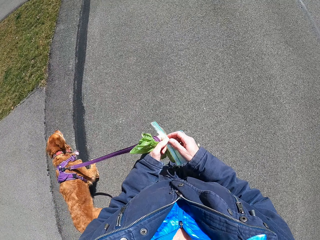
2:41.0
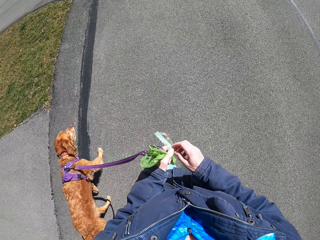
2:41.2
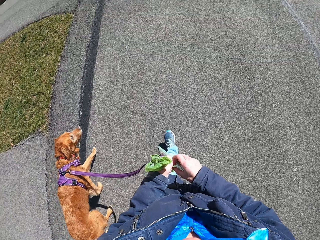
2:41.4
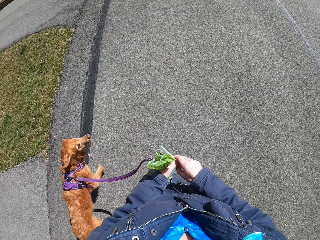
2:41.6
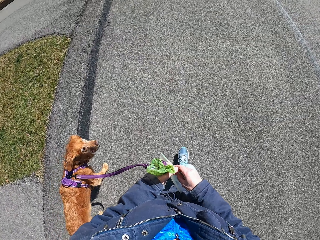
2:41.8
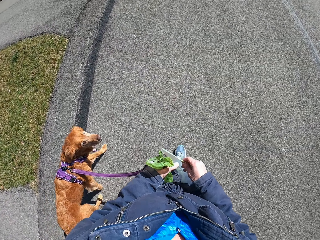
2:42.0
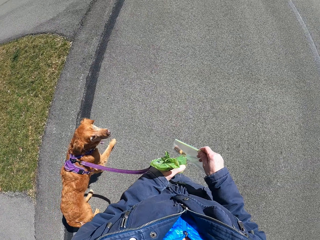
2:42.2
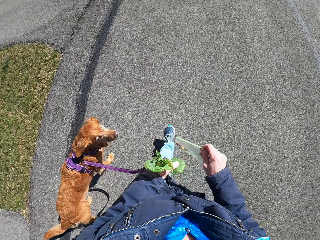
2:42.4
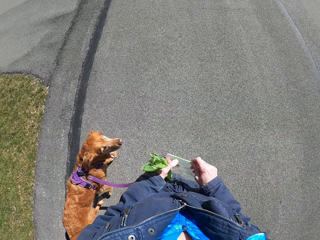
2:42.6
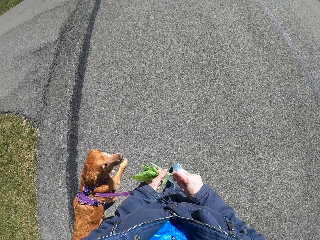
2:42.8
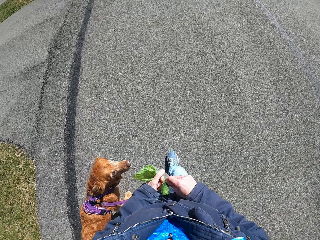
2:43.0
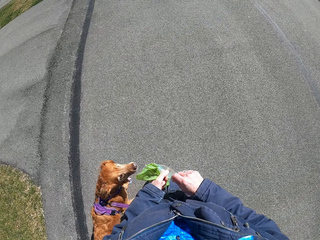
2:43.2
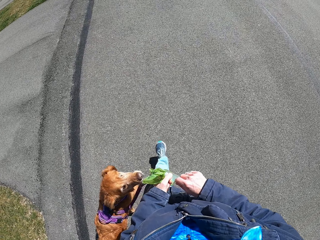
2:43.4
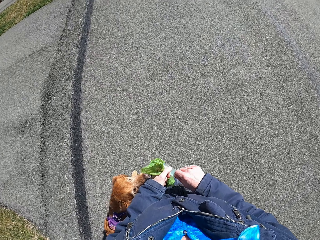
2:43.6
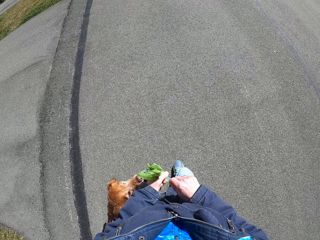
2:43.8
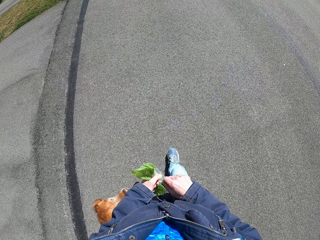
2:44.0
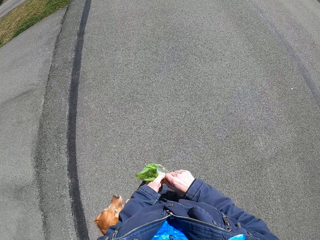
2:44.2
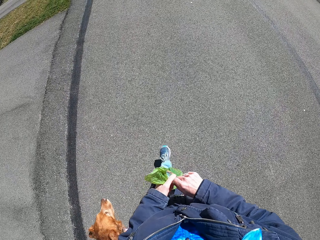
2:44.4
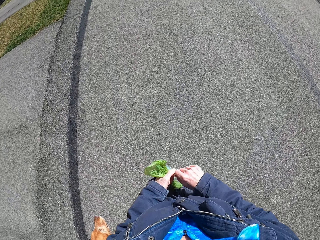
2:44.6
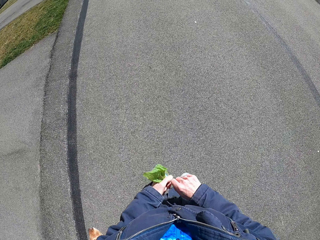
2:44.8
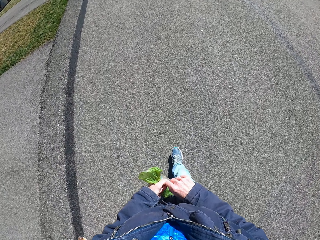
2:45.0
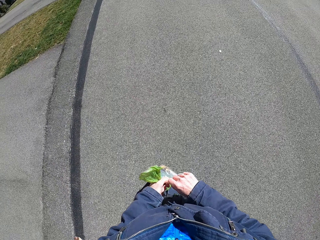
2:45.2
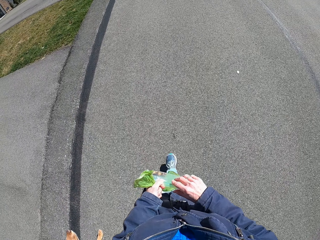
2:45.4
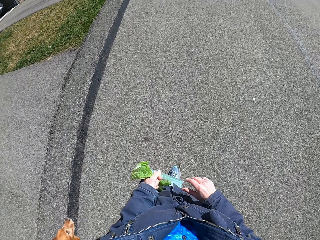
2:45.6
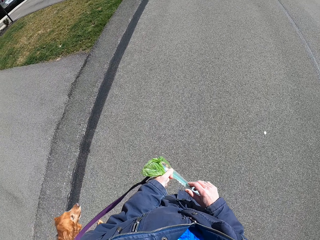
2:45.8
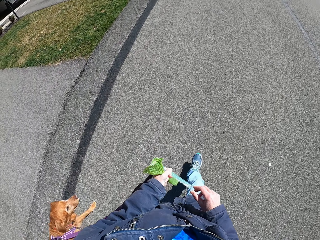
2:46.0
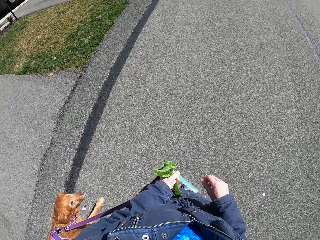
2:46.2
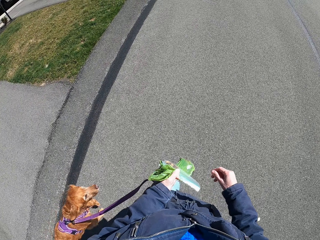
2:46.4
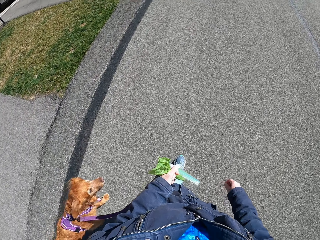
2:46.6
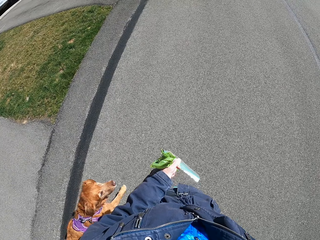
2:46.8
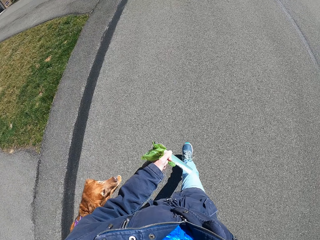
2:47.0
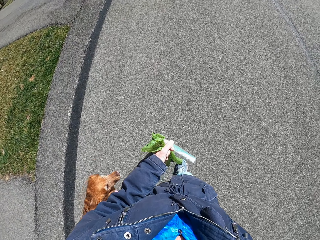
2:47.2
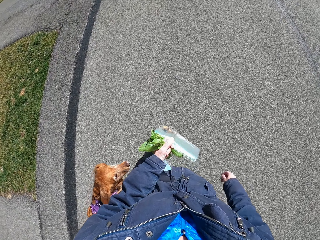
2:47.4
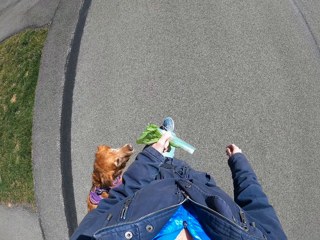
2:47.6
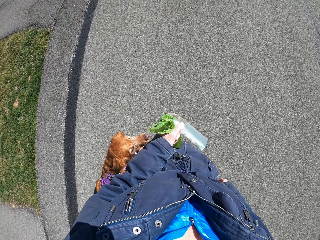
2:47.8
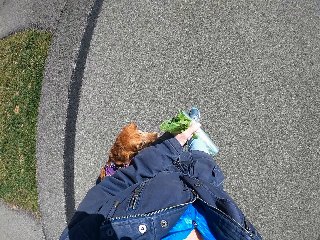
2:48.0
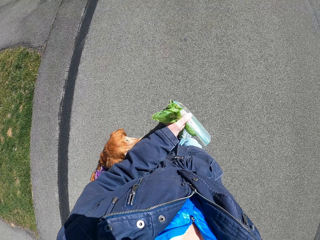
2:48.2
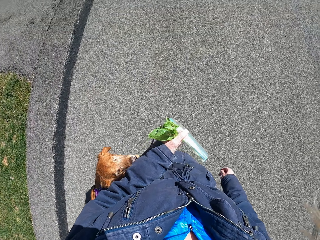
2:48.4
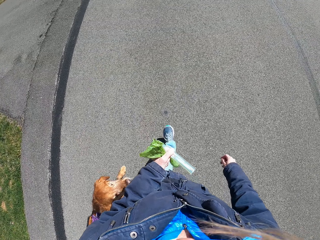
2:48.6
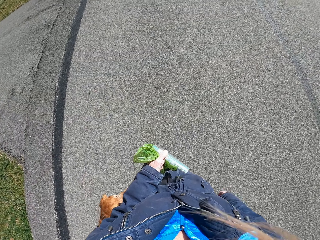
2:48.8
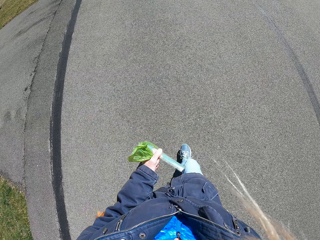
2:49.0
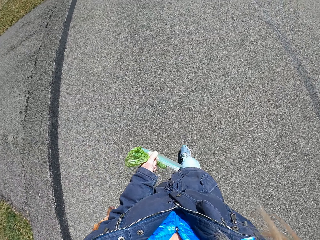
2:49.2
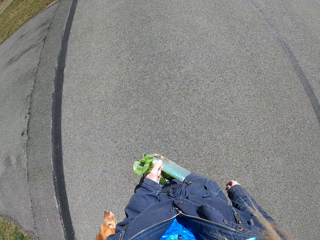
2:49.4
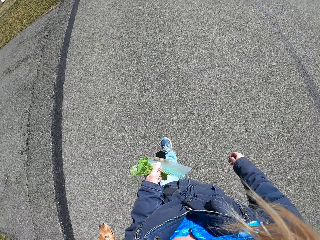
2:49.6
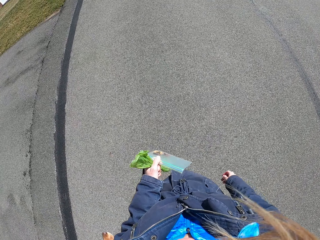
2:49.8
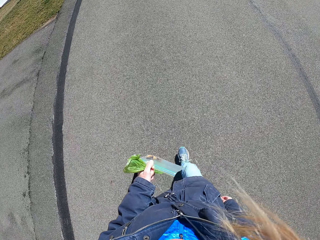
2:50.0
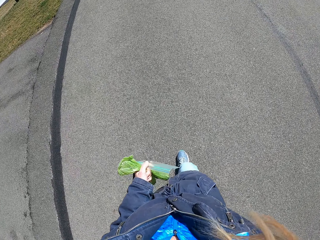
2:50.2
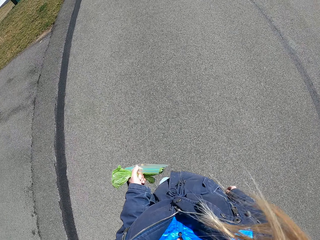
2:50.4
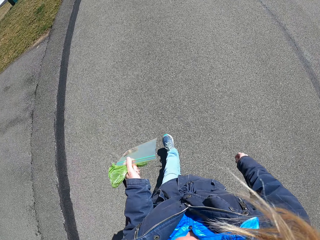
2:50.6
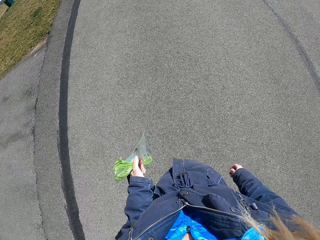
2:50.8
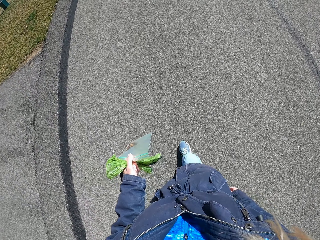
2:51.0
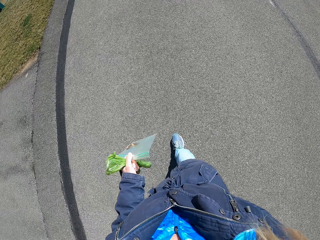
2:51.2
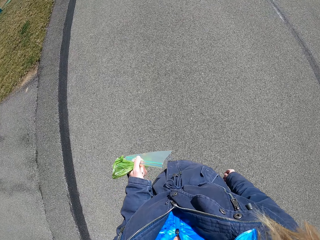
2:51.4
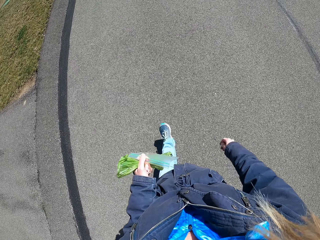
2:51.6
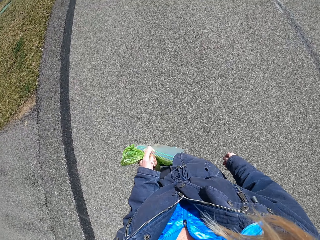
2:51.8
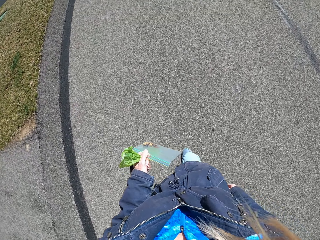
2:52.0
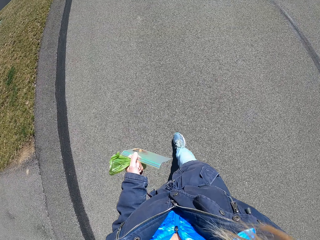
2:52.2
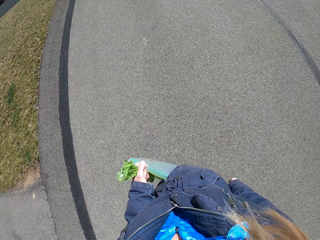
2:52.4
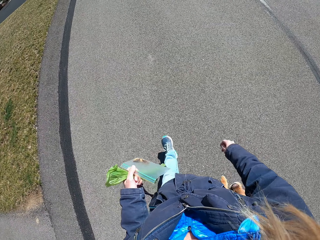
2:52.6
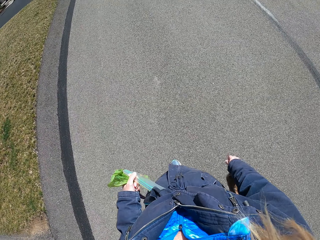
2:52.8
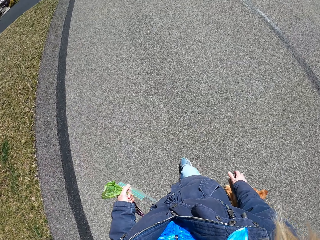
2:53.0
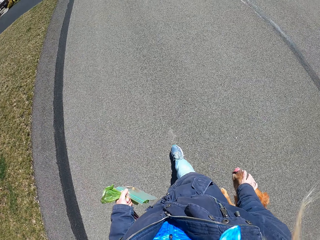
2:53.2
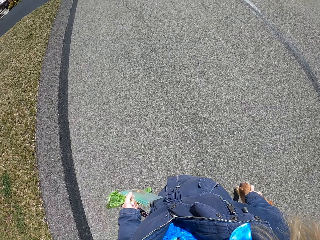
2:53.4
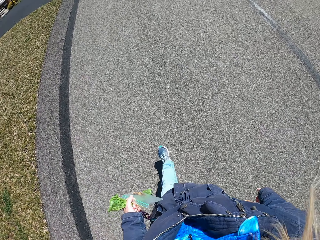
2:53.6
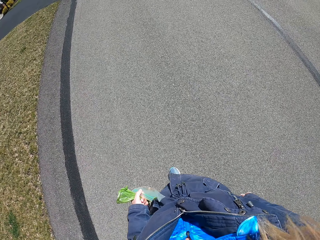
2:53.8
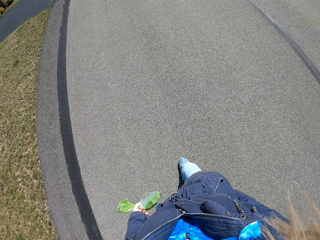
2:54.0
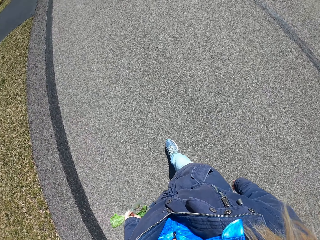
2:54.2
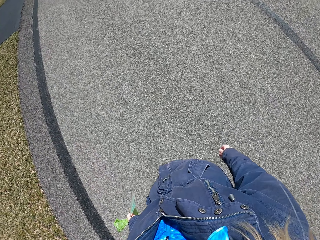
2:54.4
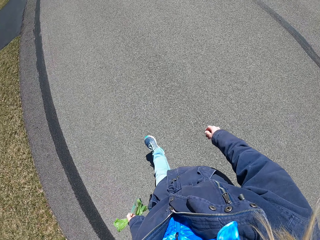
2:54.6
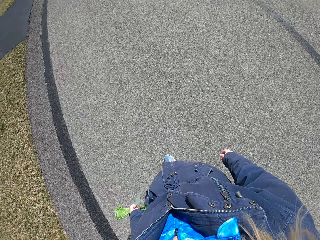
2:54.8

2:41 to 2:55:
The camera wearer holds a plastic bag. They walk with the dog on the road.

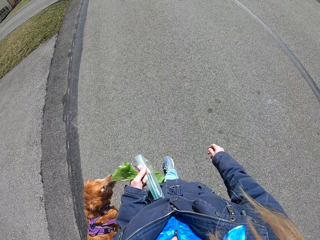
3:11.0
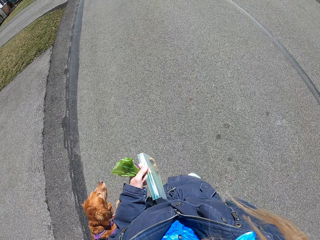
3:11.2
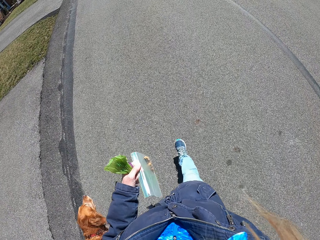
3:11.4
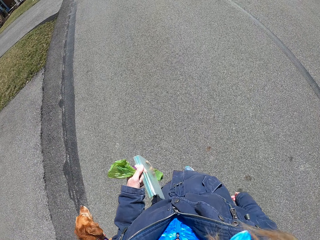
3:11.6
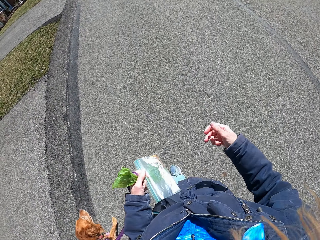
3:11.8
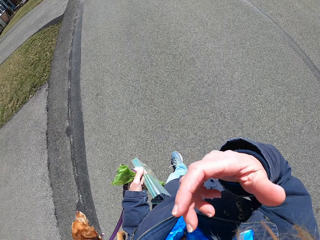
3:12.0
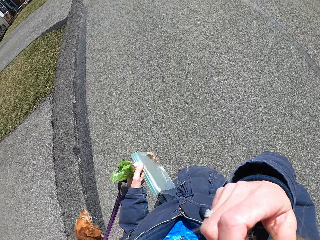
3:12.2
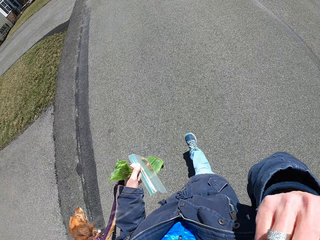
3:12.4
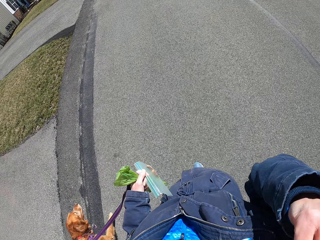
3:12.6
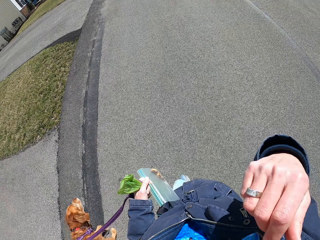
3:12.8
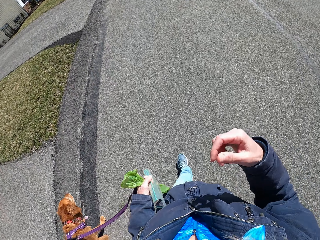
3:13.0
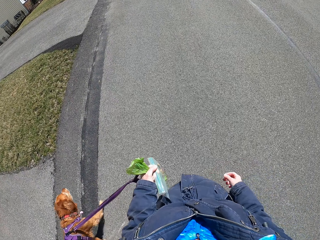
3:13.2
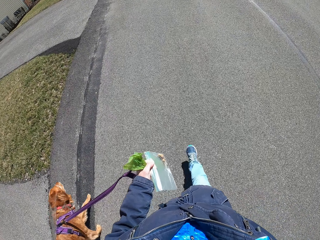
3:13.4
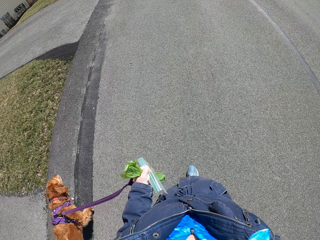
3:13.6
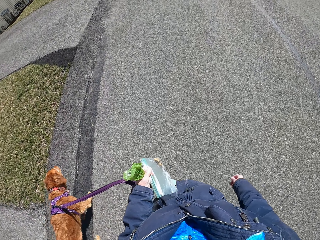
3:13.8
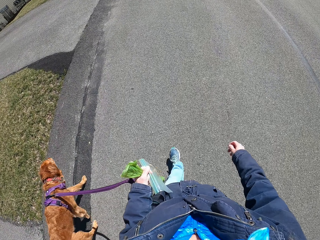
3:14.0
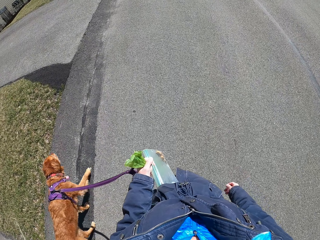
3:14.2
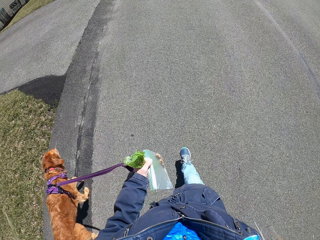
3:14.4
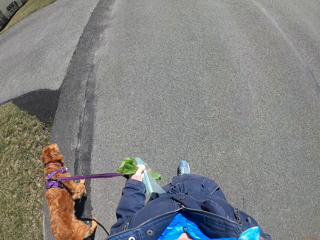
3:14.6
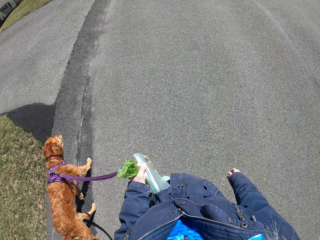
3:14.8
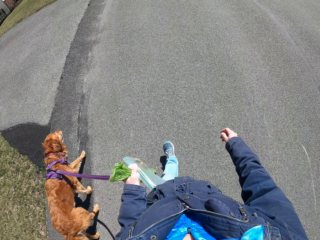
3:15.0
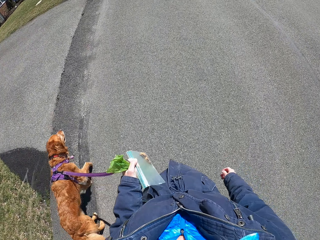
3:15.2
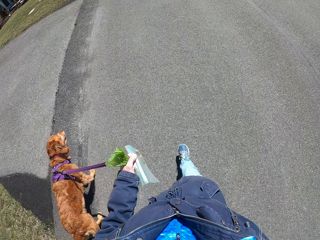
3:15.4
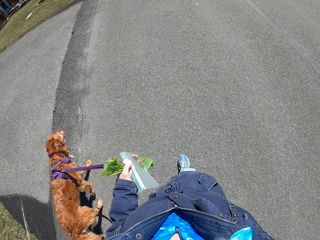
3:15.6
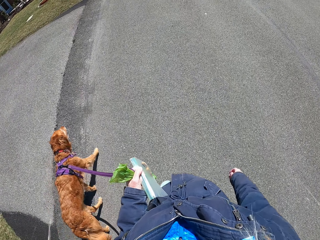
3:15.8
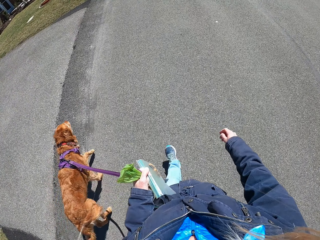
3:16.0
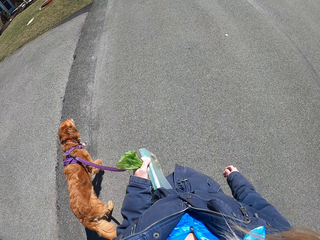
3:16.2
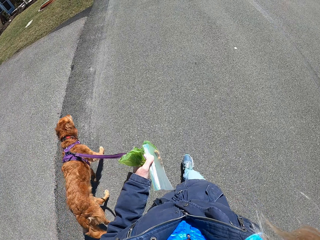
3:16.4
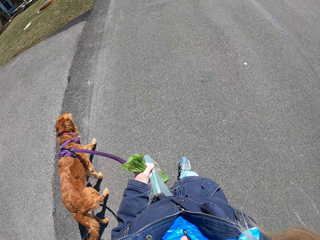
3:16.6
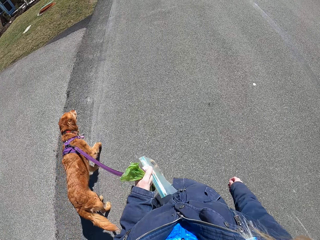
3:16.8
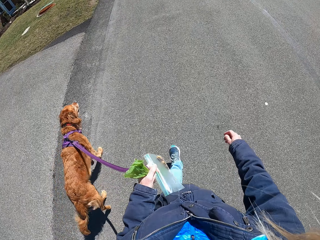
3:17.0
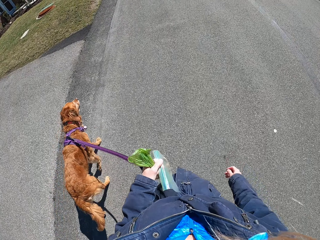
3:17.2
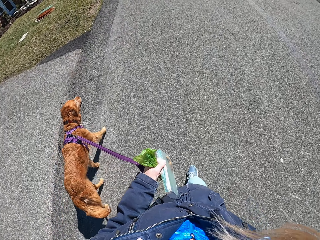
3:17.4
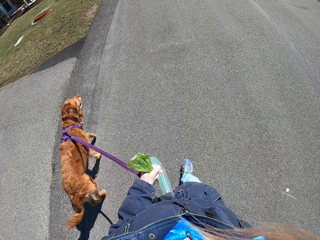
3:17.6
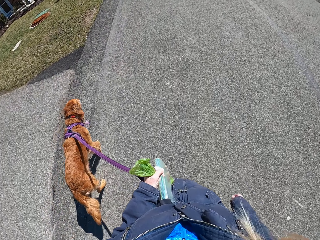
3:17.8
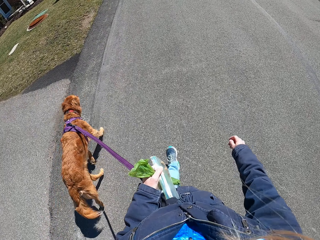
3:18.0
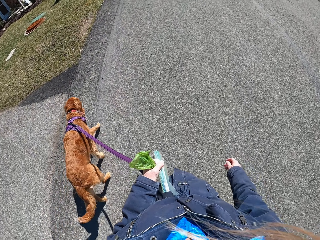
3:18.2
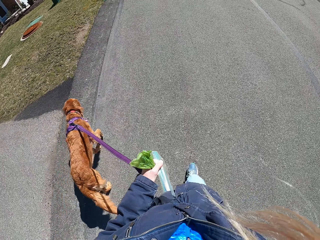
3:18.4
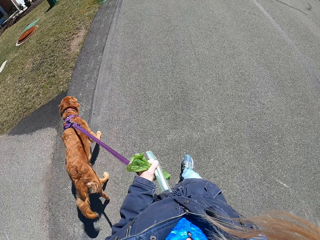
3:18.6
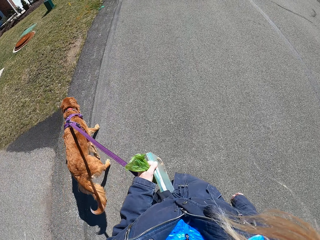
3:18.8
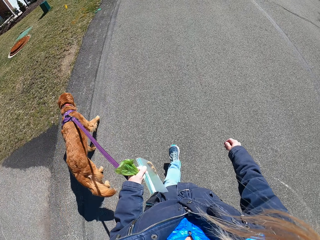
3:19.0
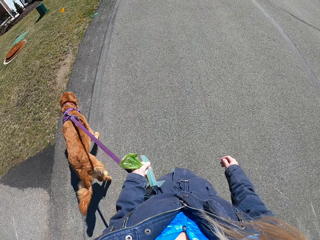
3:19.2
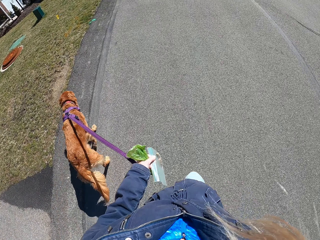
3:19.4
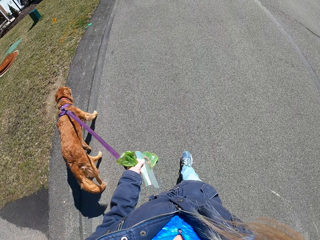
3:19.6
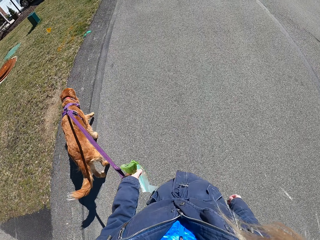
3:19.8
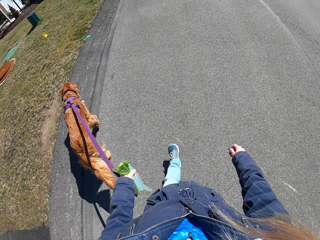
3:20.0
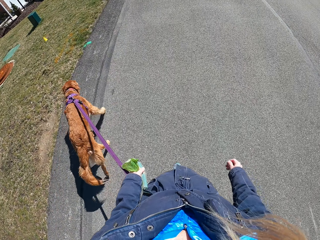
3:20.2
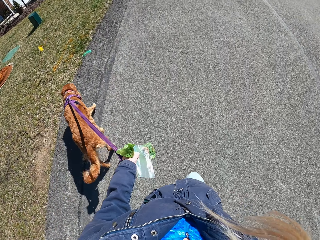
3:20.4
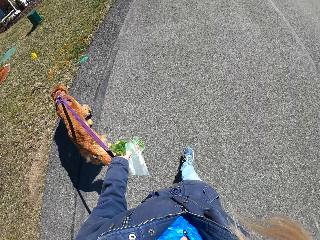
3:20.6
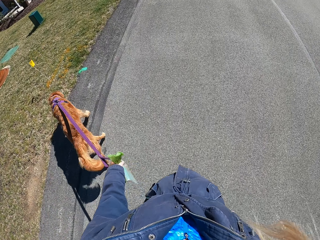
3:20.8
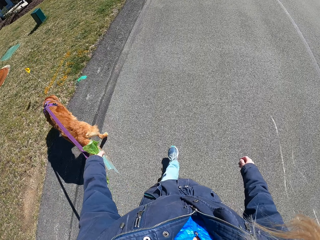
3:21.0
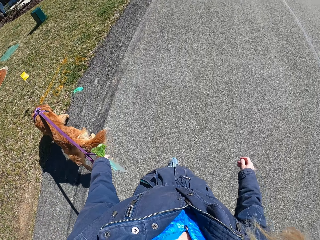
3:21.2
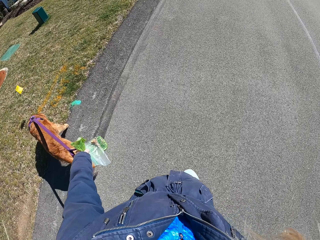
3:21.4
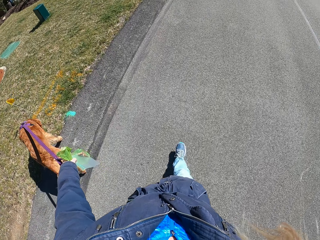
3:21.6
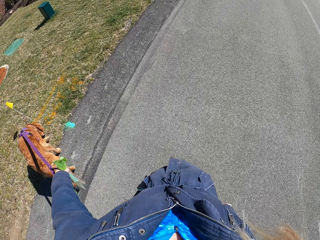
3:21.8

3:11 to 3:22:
The camera wearer touches the face. They walk with the dog on the road.
